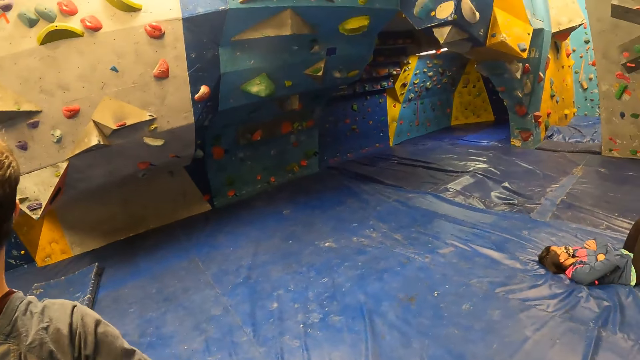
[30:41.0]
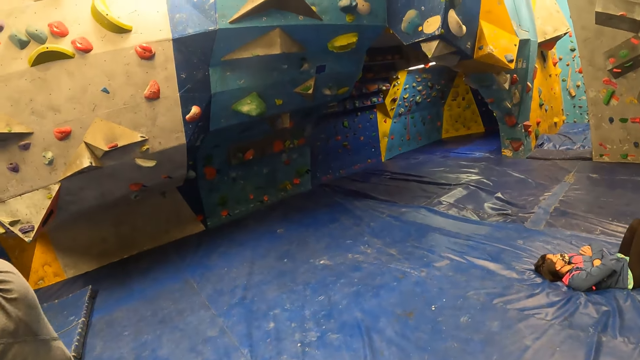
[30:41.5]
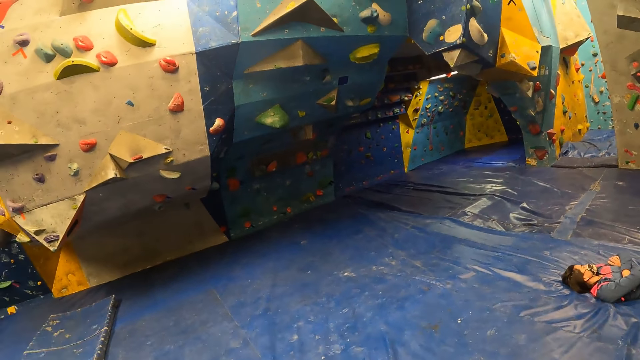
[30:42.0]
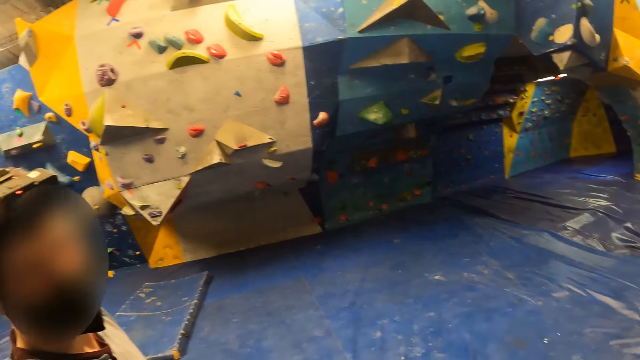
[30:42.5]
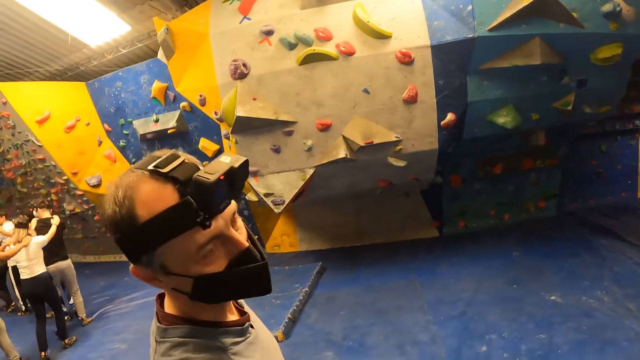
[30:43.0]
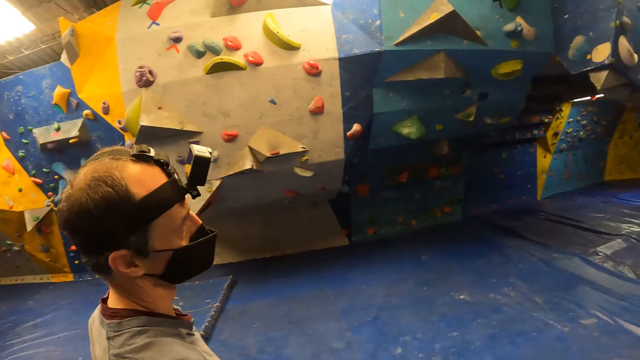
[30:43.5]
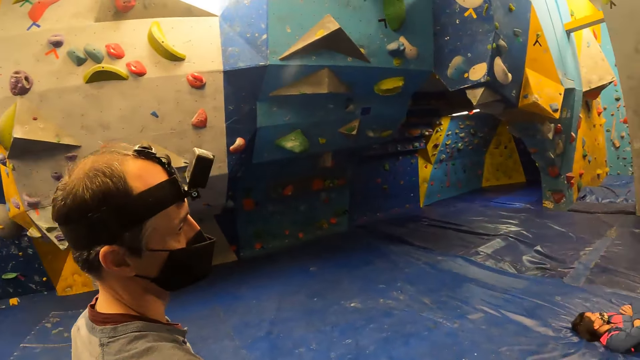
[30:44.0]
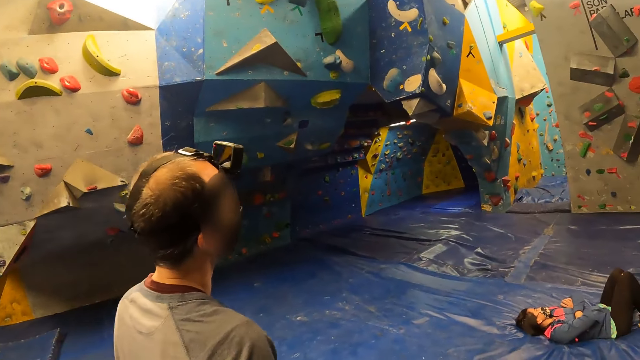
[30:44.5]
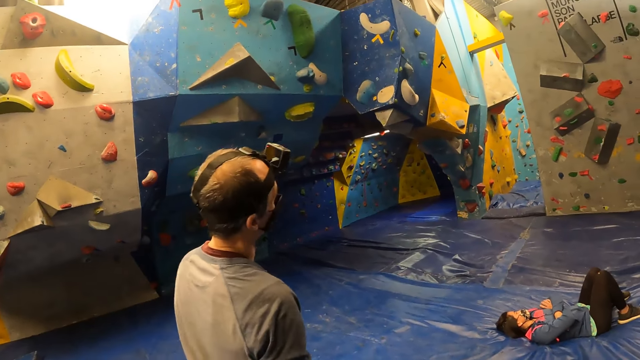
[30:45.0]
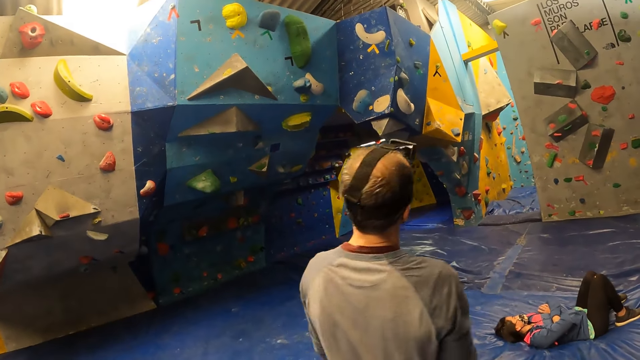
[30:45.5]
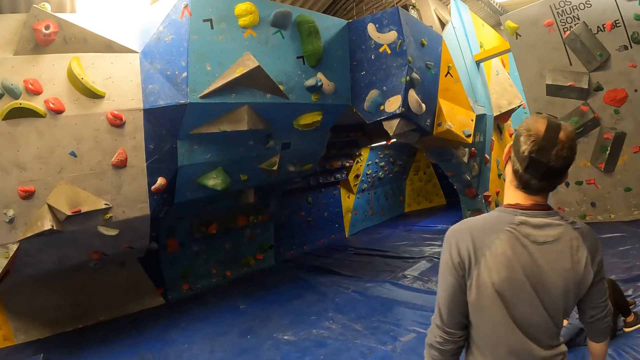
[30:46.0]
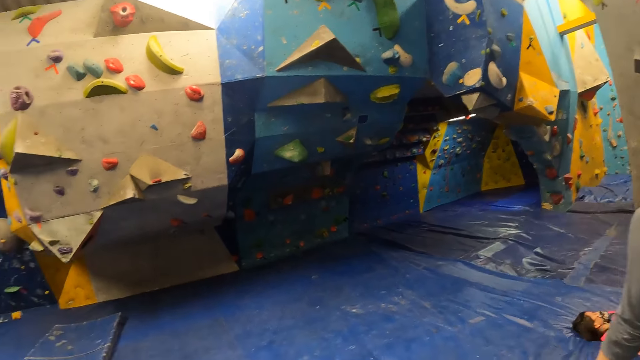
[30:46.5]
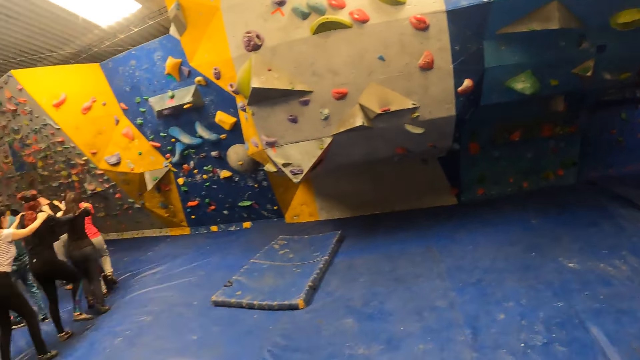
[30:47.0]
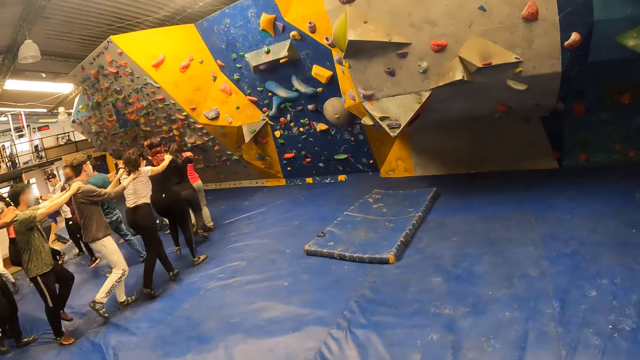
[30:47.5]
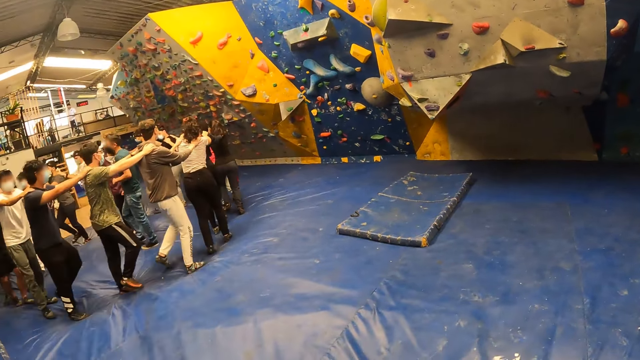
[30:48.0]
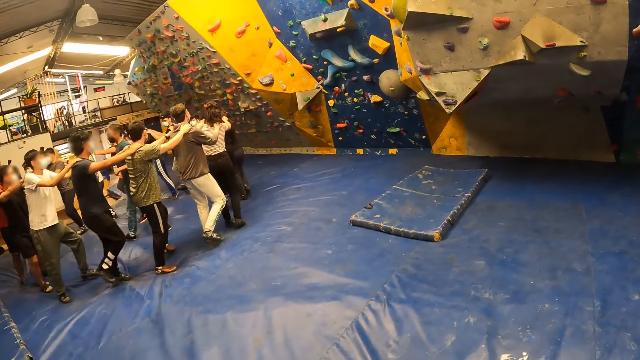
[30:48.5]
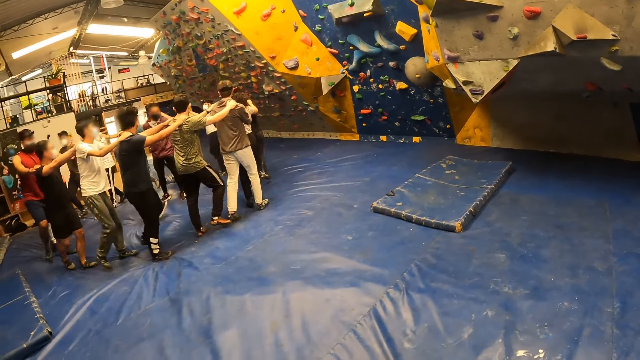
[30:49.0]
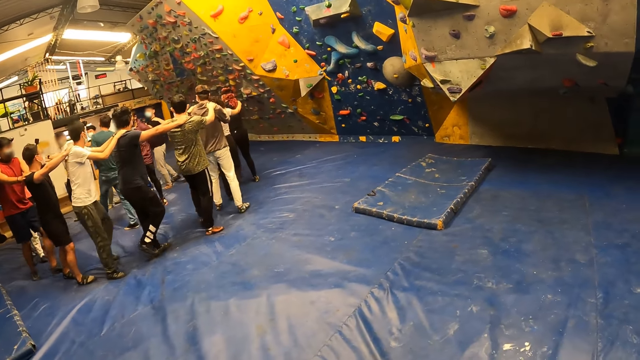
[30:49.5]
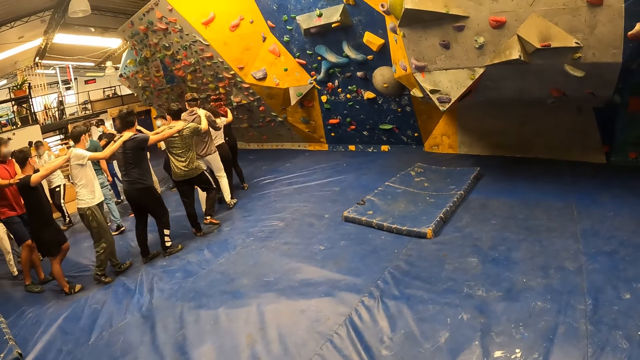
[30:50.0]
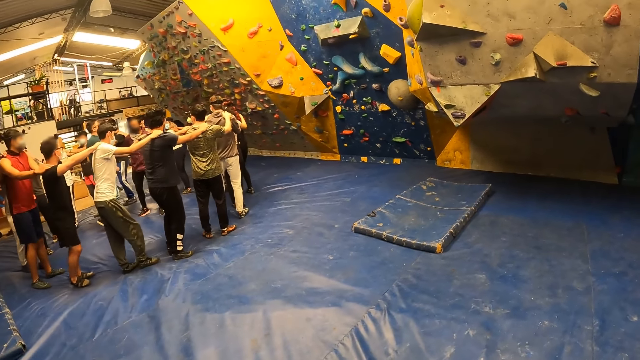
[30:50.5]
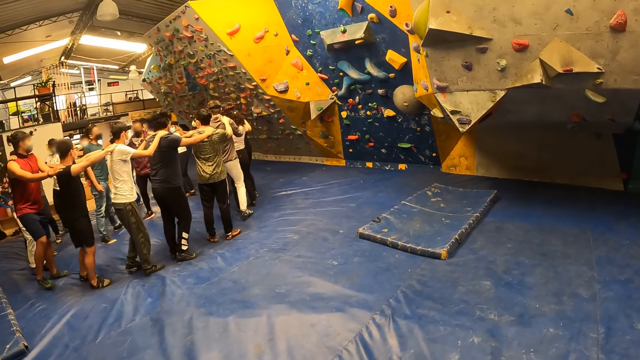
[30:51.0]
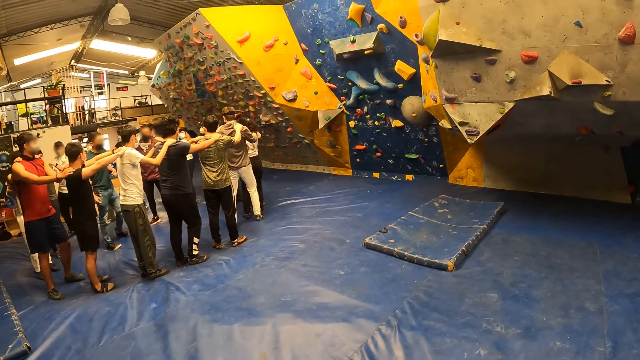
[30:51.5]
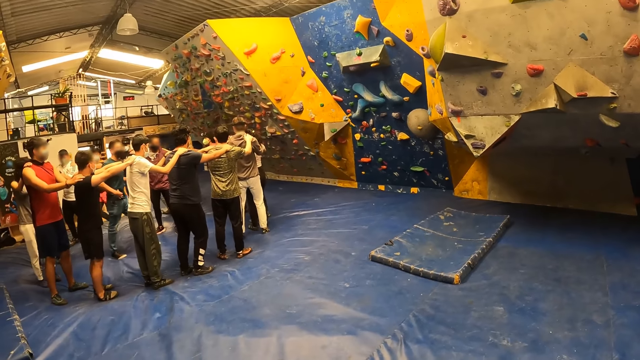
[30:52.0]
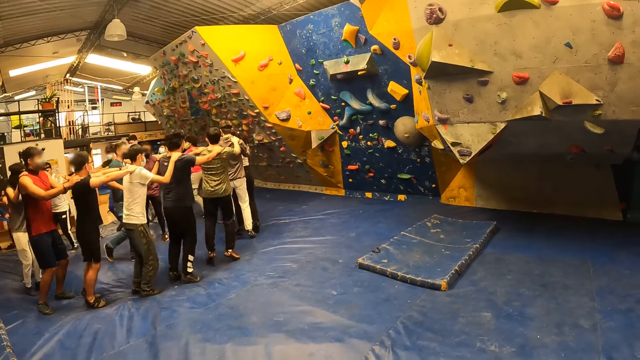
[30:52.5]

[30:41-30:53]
A person moves around. The camera wearer looks at other people in the facility.

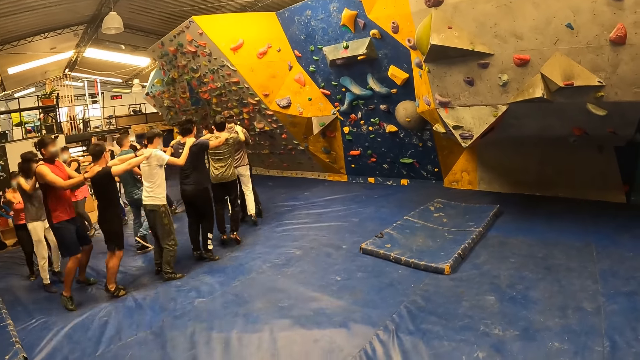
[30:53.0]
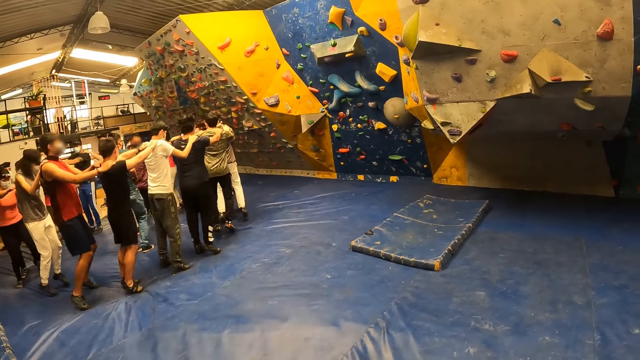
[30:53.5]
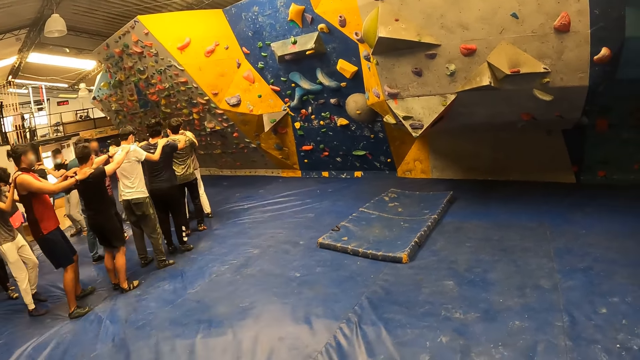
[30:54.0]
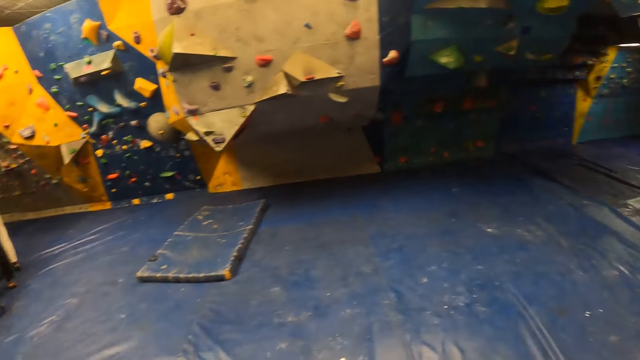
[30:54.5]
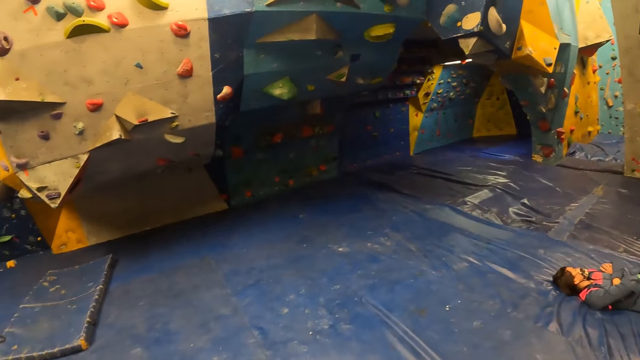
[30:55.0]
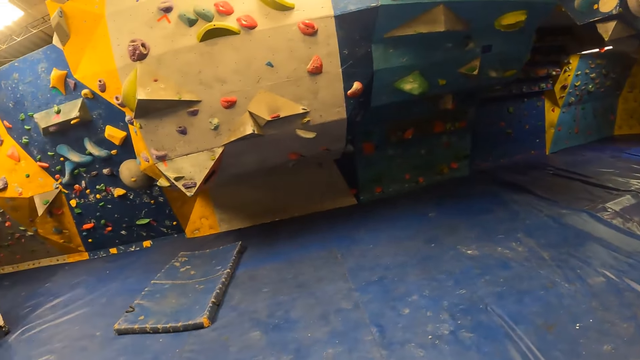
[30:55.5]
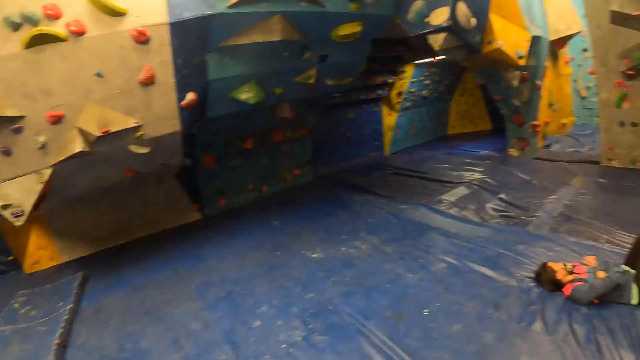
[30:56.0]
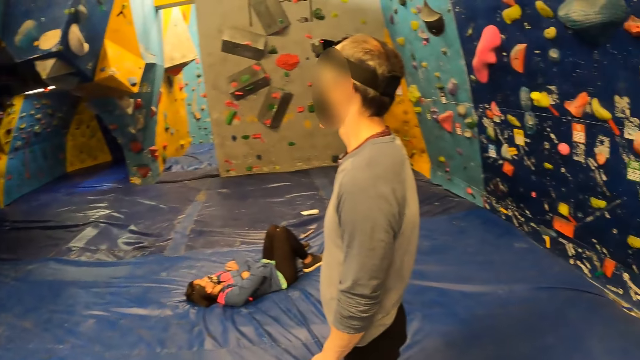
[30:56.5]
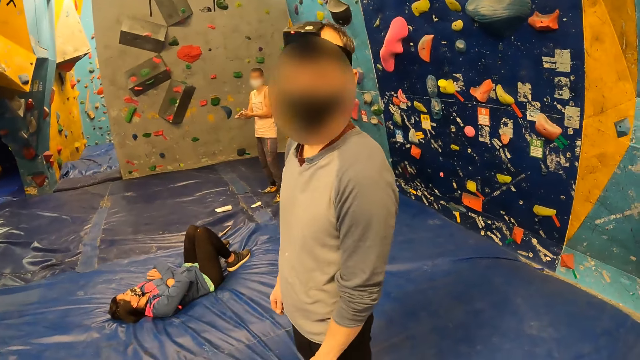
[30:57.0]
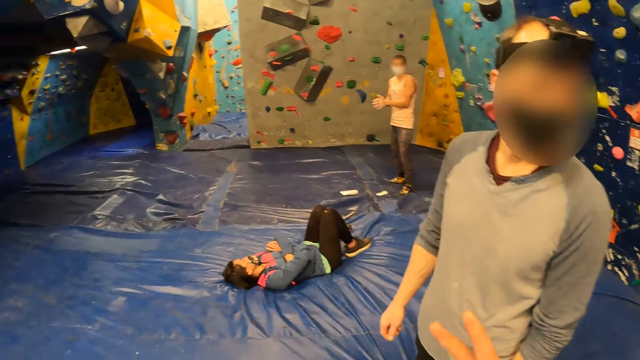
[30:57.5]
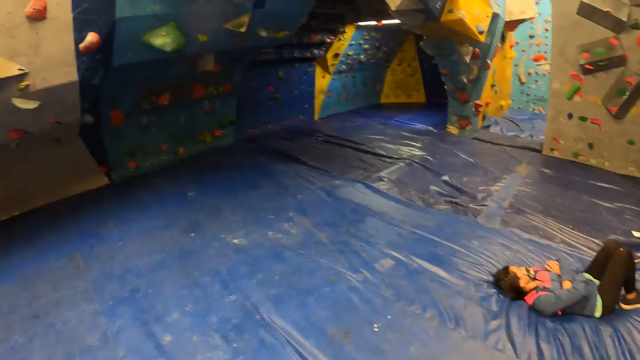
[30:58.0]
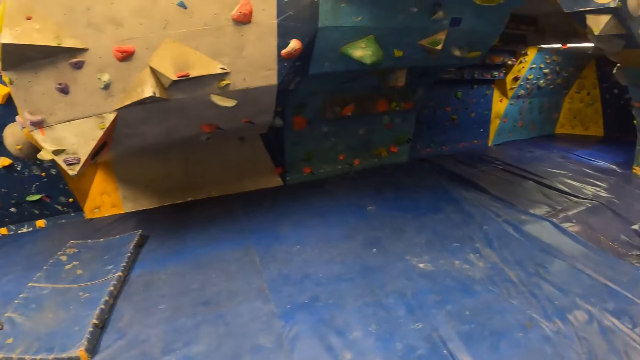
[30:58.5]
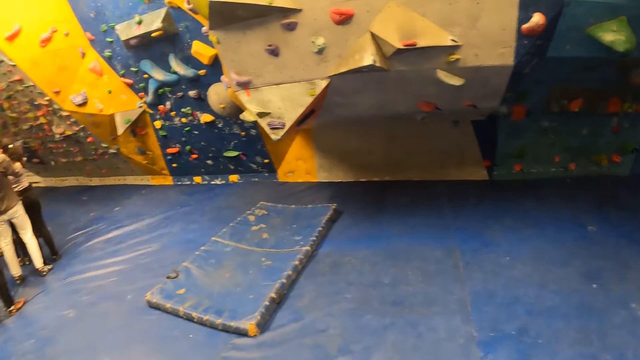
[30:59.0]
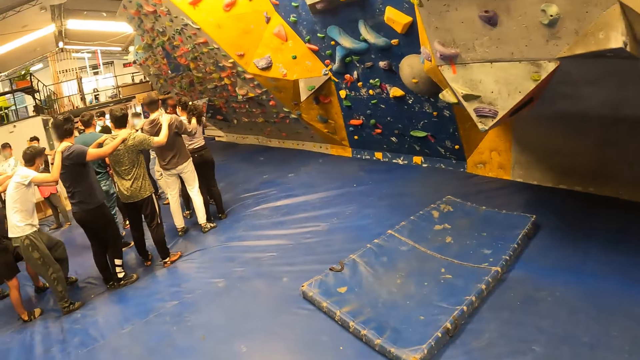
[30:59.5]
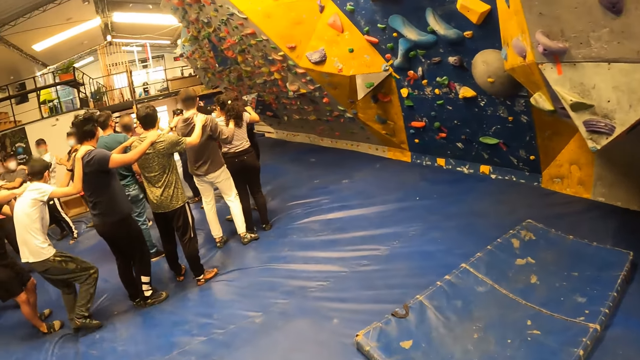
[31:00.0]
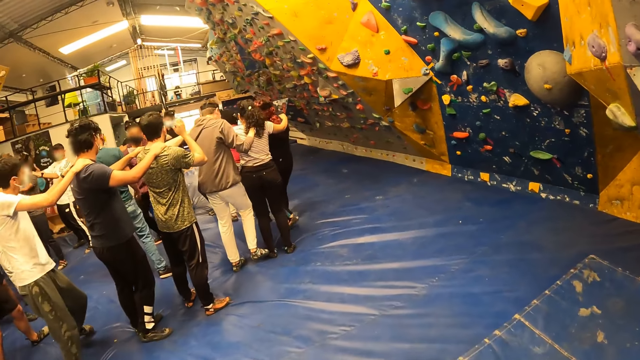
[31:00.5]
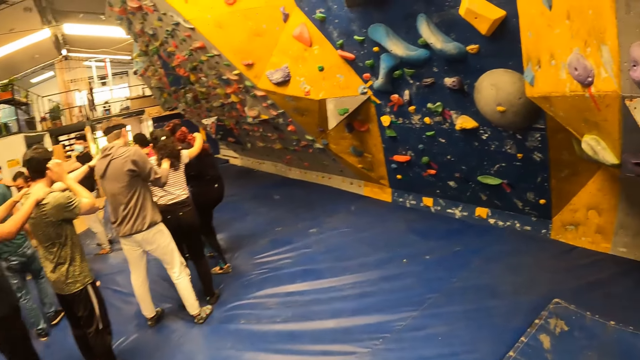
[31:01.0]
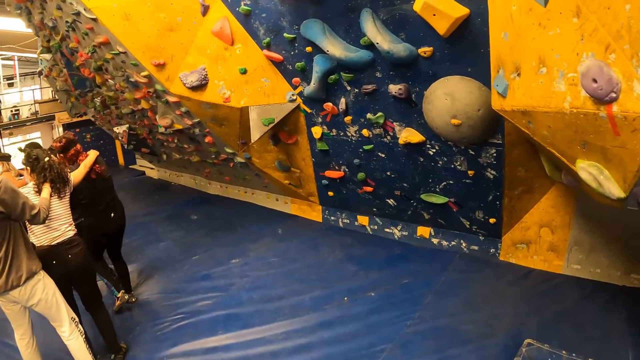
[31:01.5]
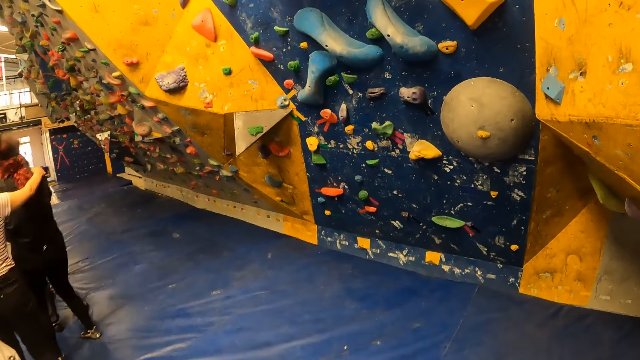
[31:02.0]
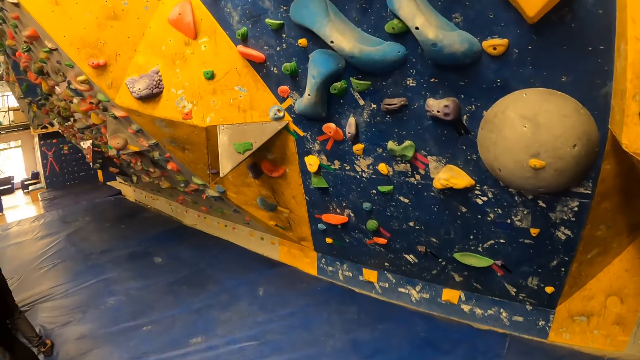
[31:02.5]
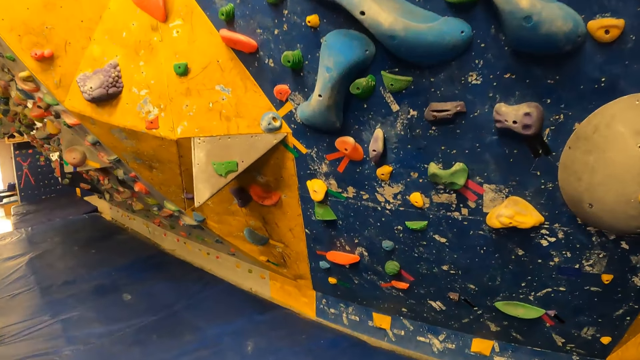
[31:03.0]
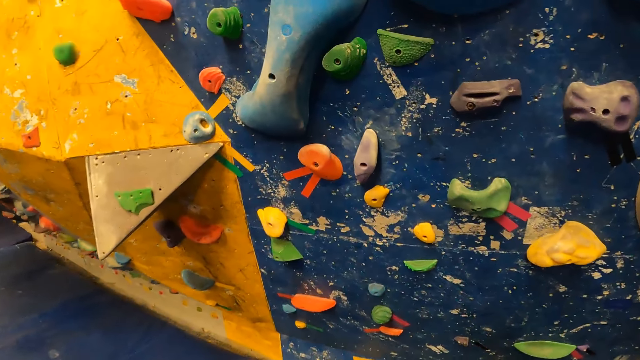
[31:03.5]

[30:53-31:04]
The camera wearer looks around. They move away from the man. They move around.
